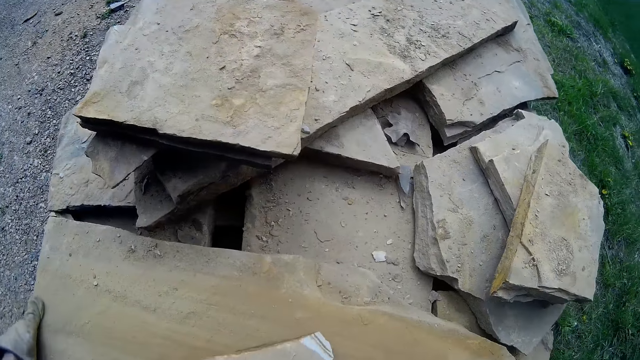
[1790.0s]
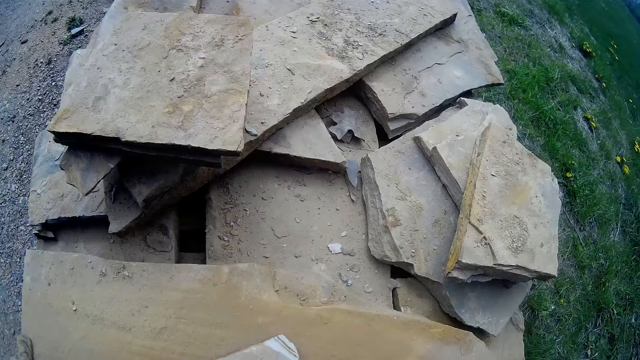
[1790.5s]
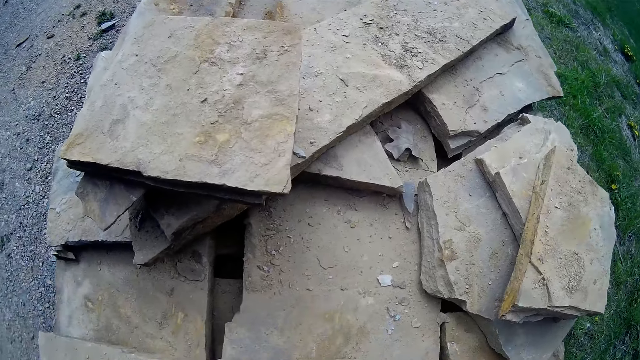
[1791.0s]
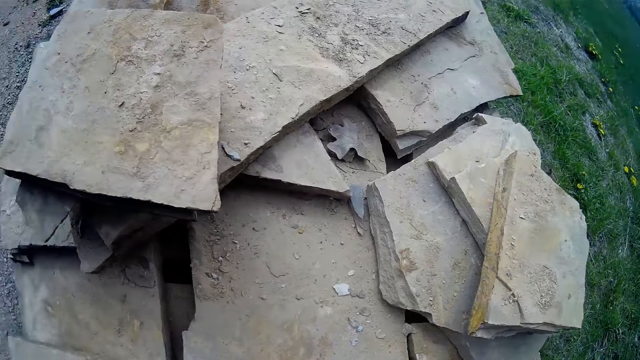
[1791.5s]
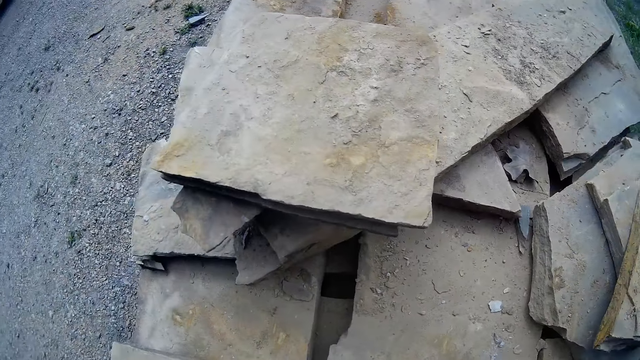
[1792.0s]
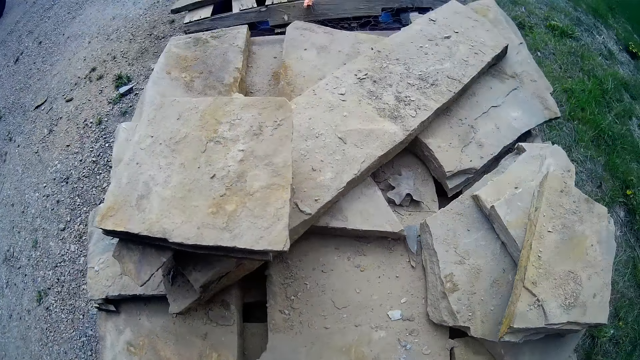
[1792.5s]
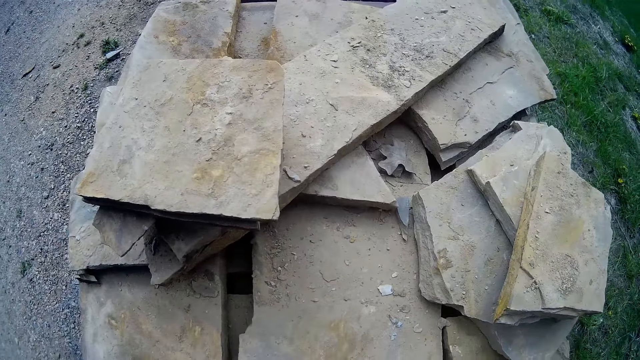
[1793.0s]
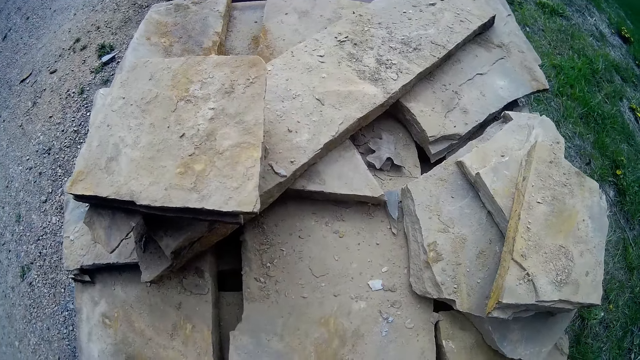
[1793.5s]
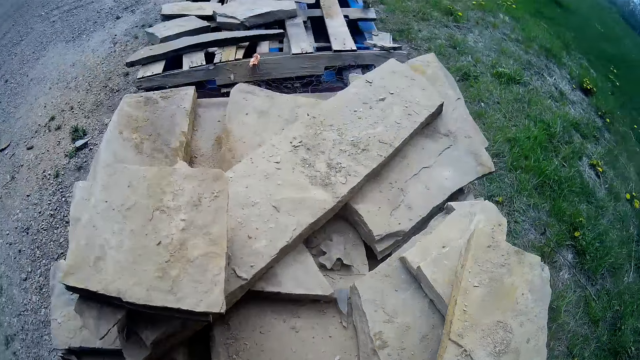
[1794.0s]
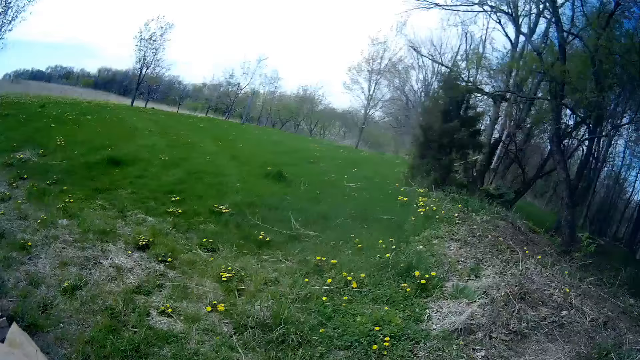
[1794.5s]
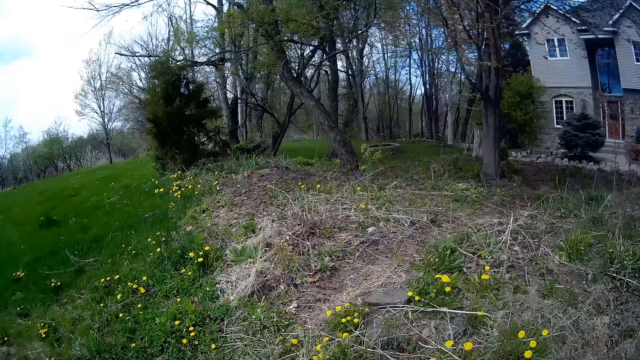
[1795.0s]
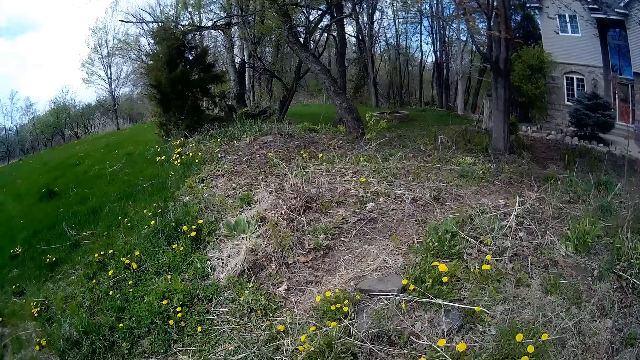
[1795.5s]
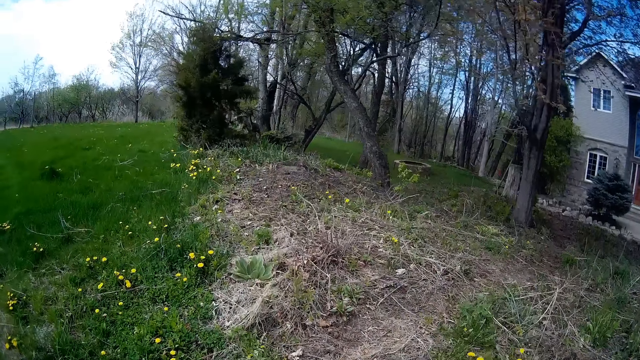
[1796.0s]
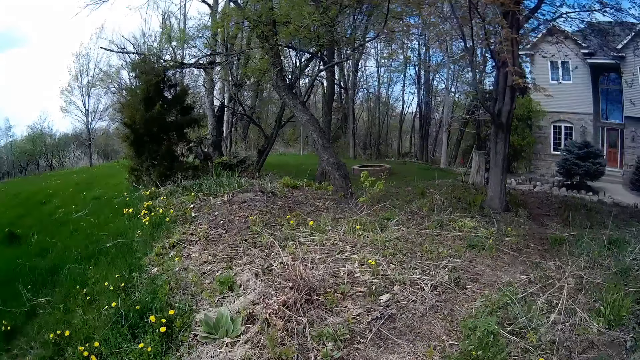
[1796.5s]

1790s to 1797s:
The camera wearer carries a slate with both hands. He picks up a stone.
